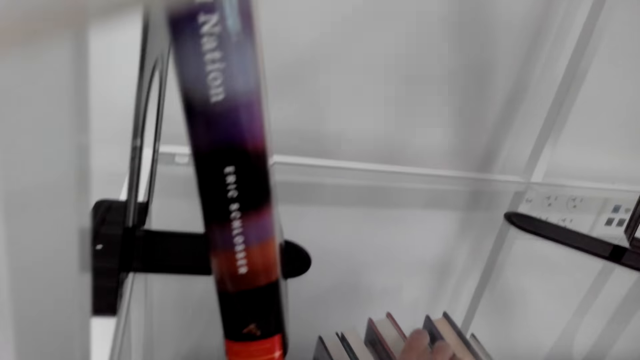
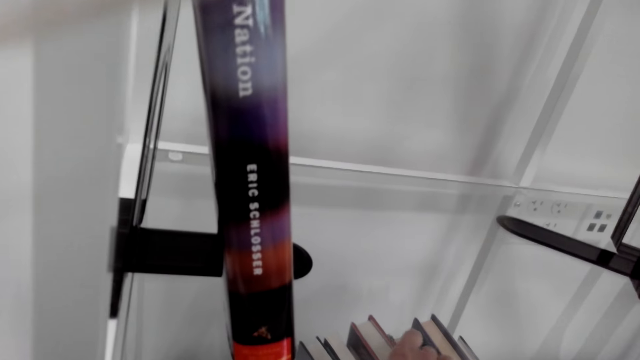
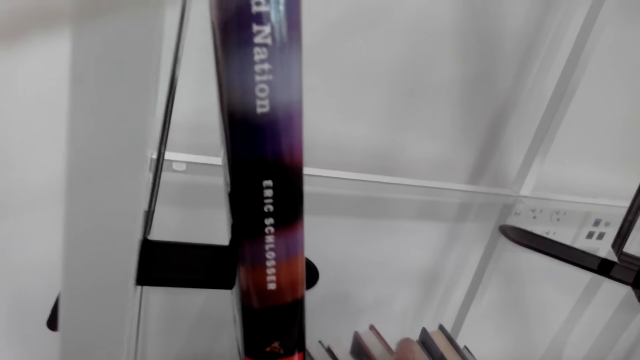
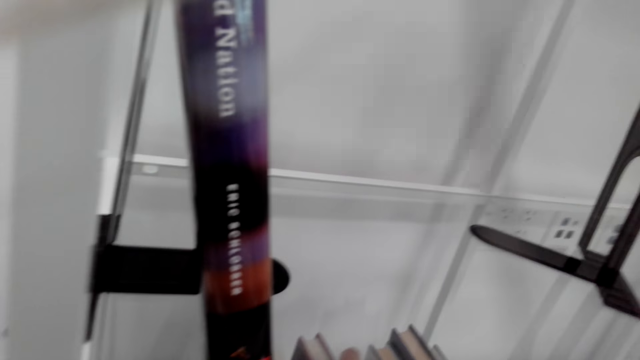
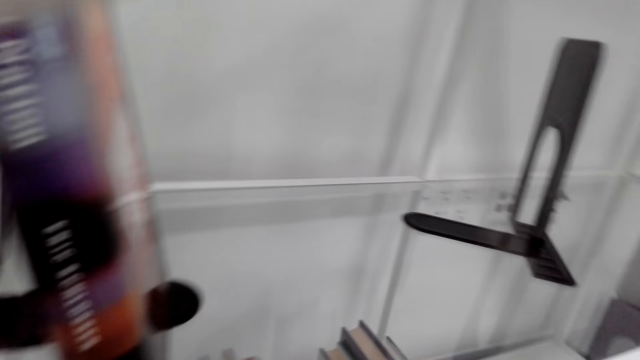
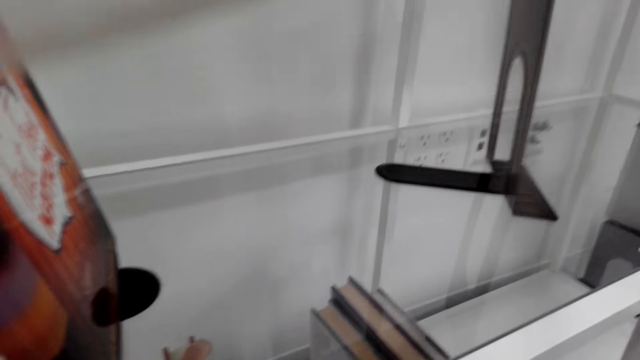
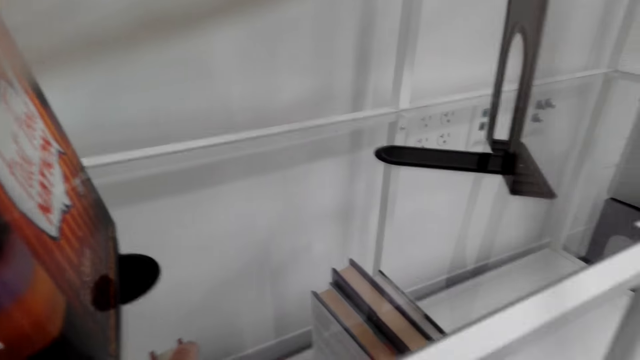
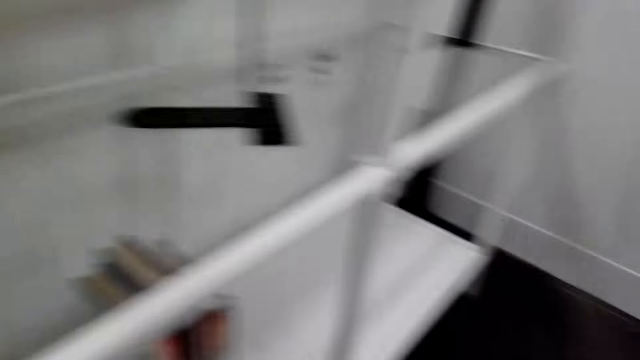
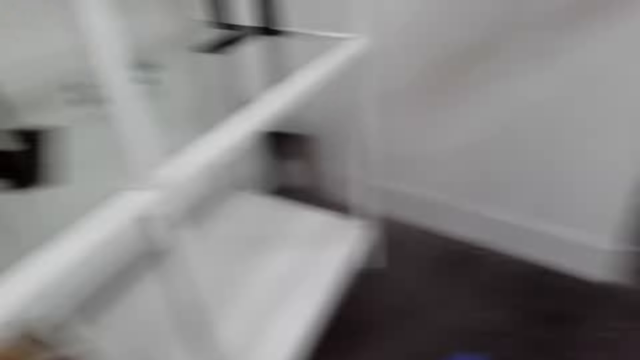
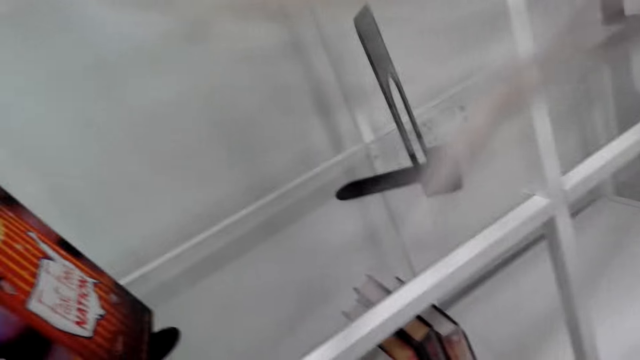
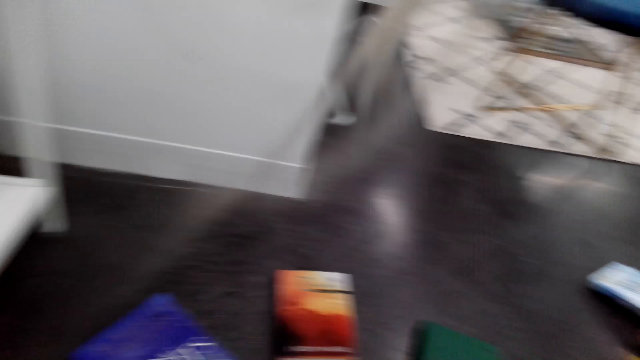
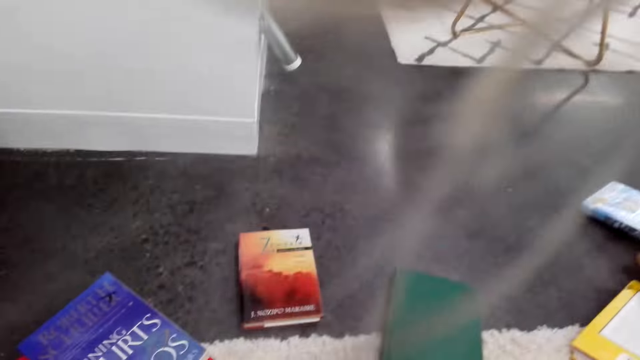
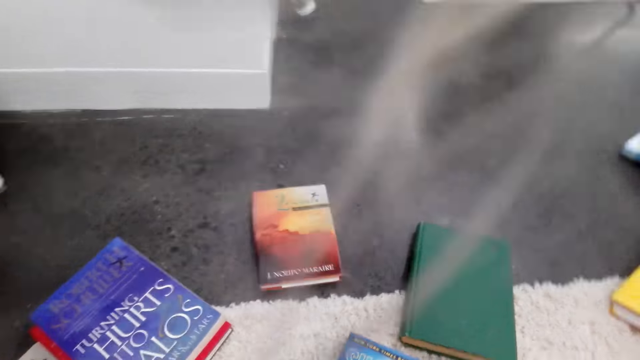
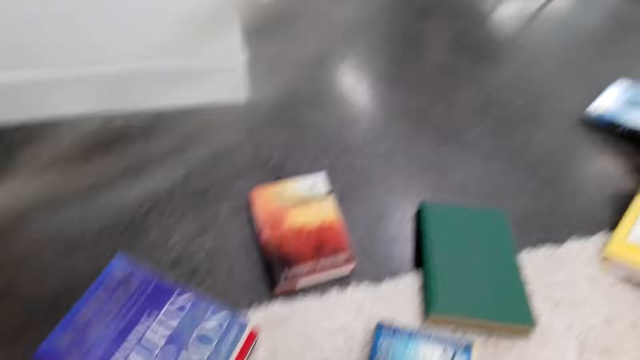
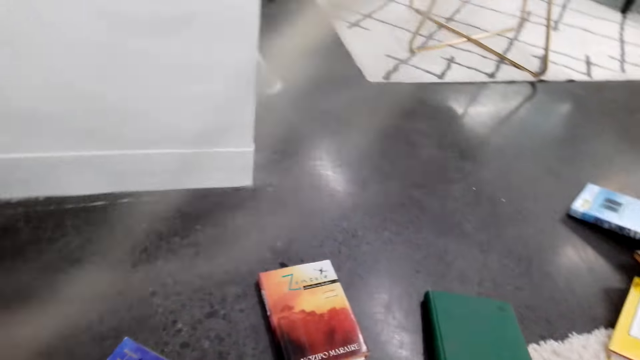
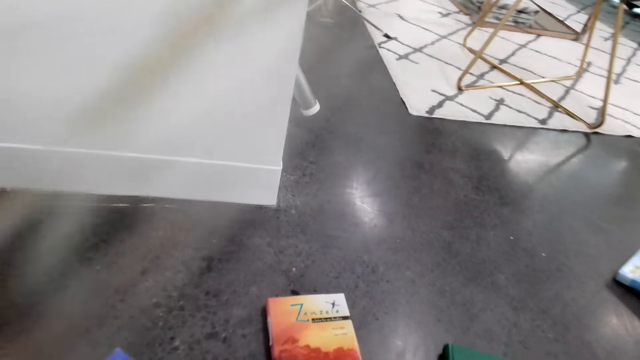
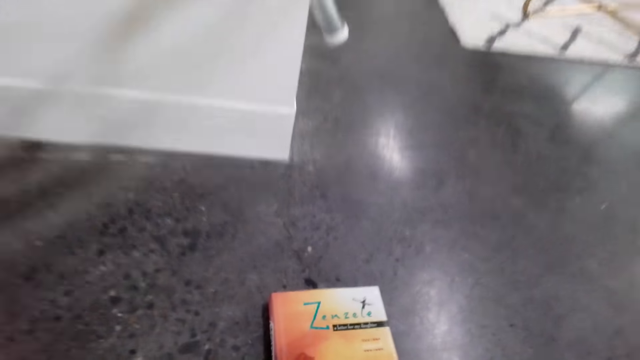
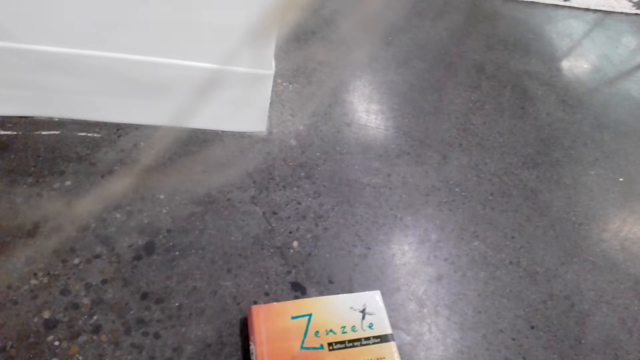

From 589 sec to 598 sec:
The camera wearer arranges the books. They hold the books. They look around the floor.

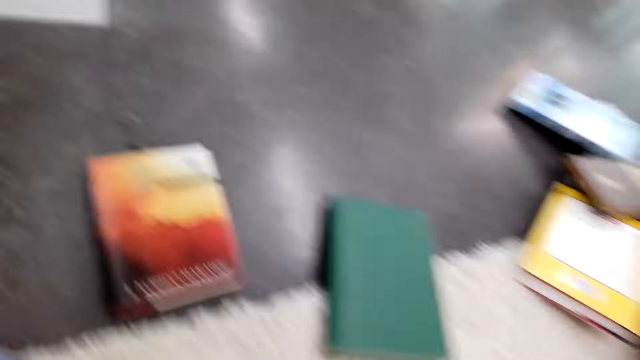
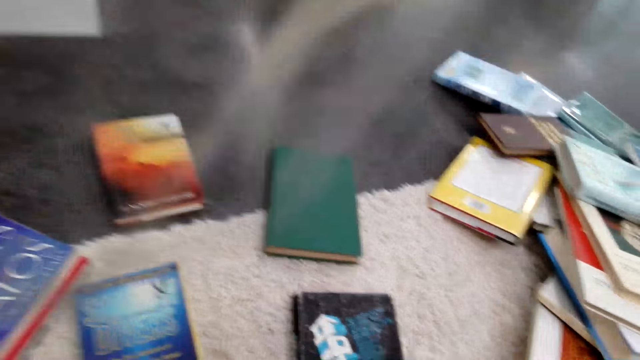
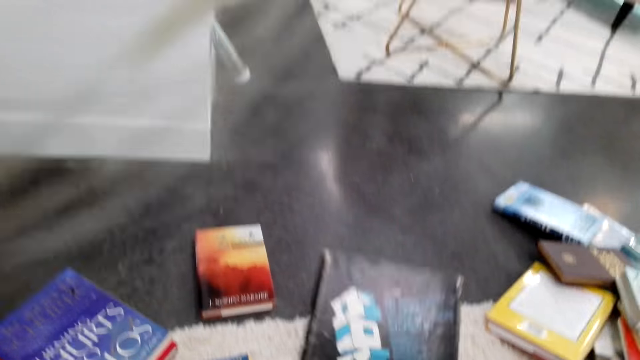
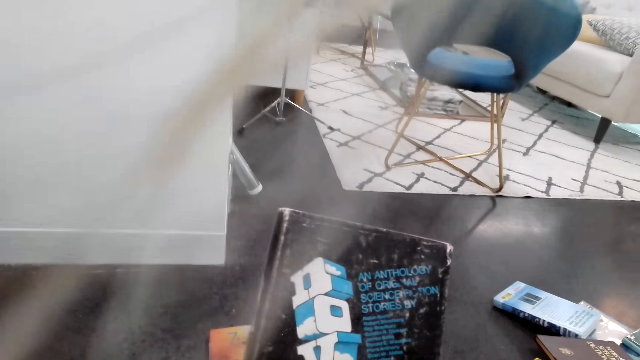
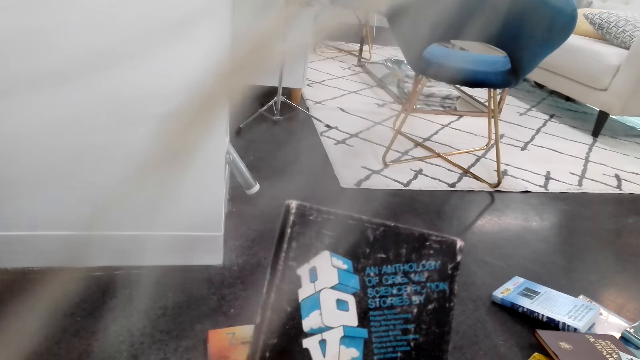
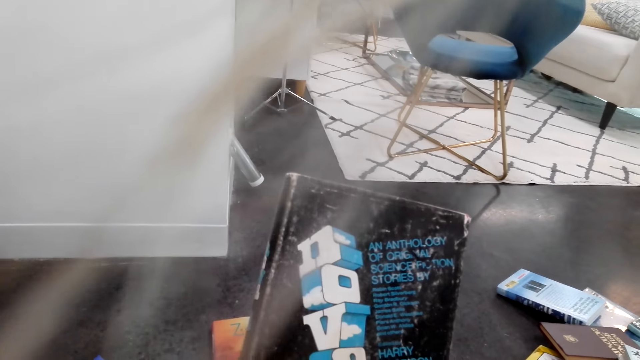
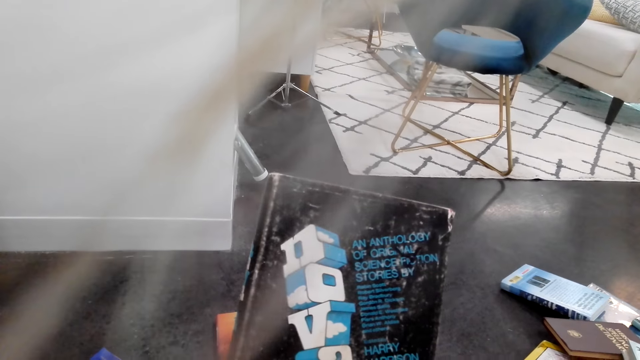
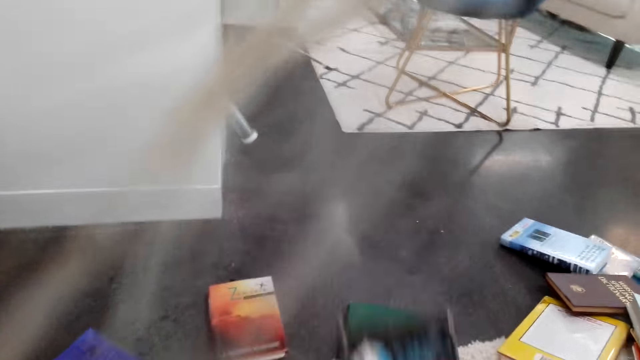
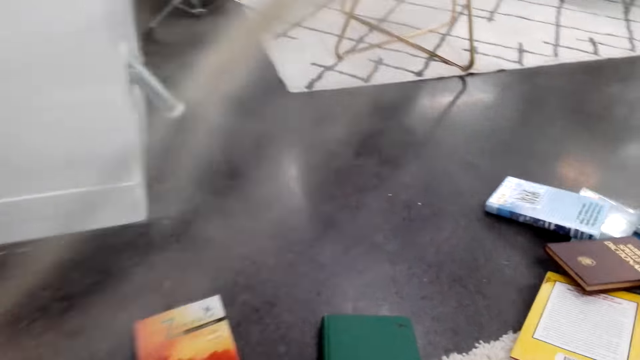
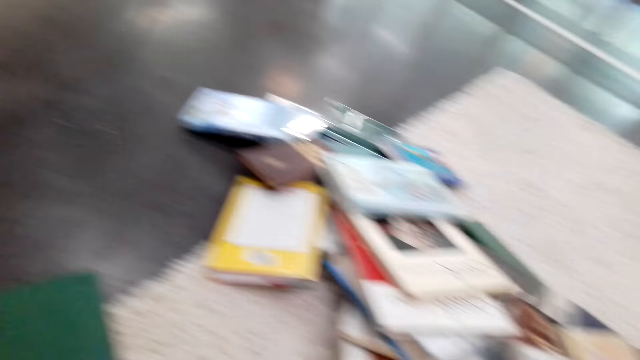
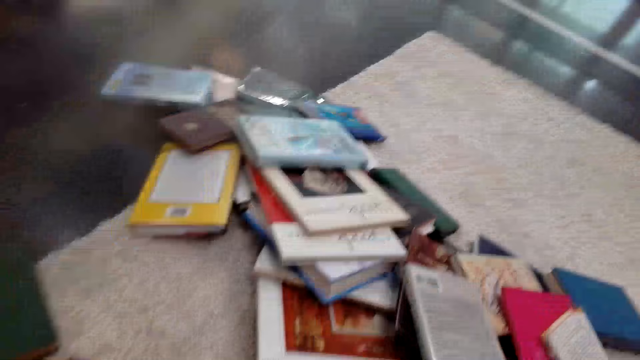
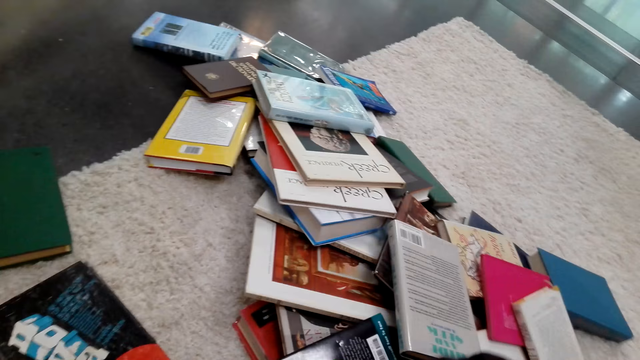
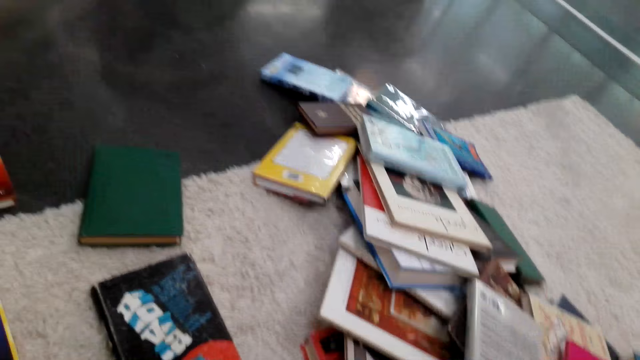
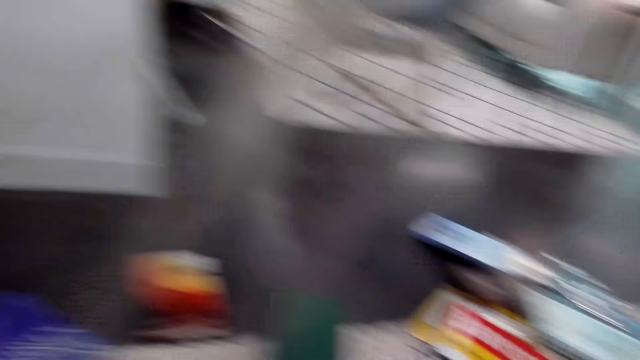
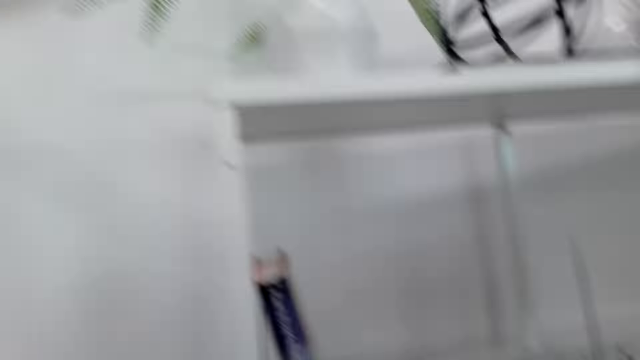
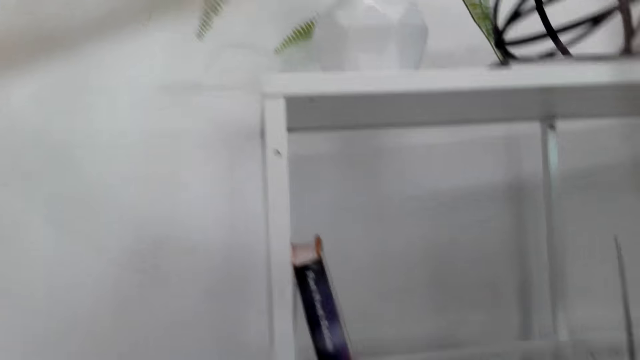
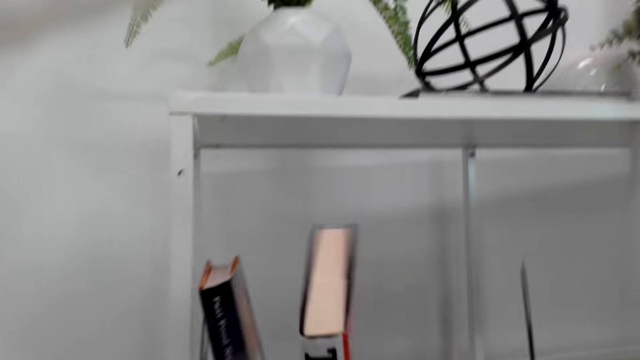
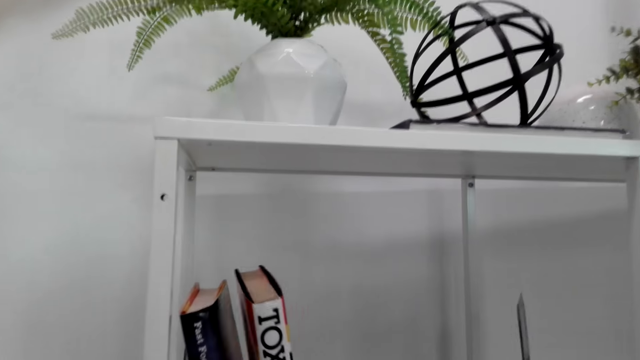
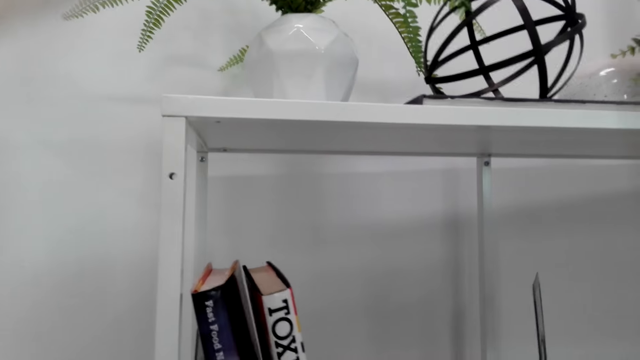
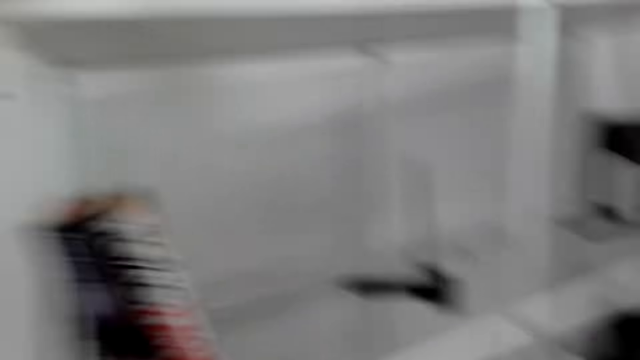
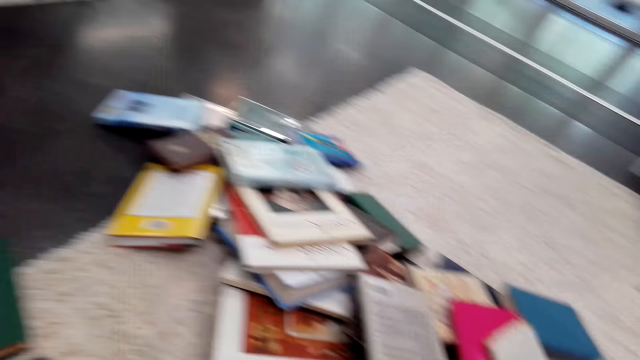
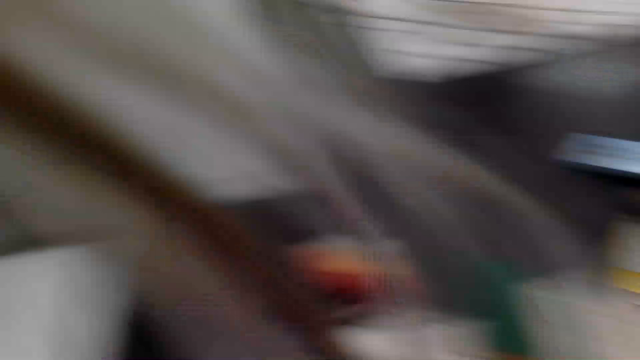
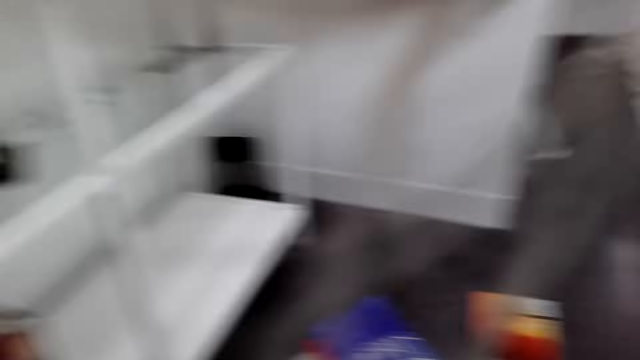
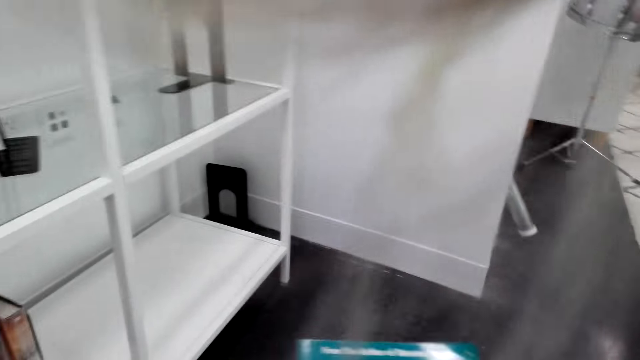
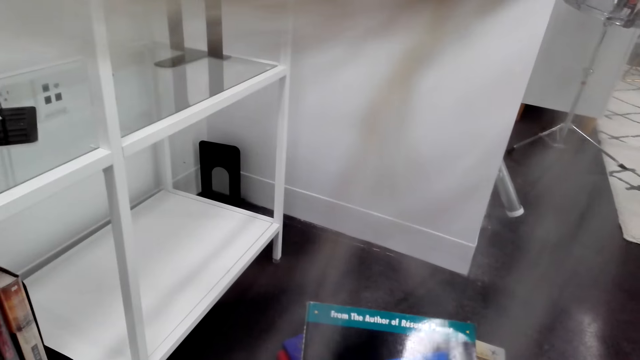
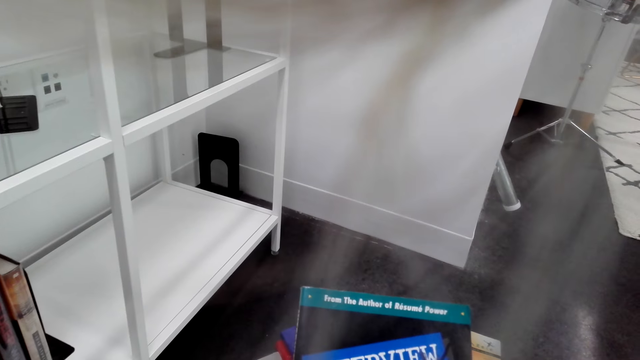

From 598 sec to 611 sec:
The camera wearer picks up a book. They check the book. They hold the book. They place the book on the floor. They move about. They look around the floor. They turn around. They place a book on a shelf. They turn around. They pick up a book. They hold the book. They check the book.
